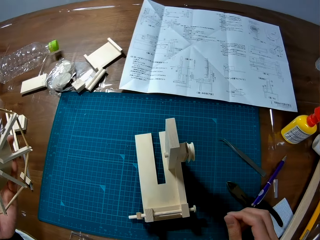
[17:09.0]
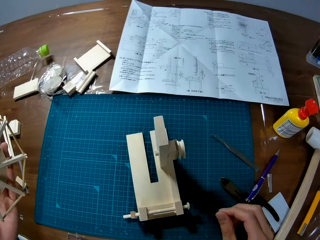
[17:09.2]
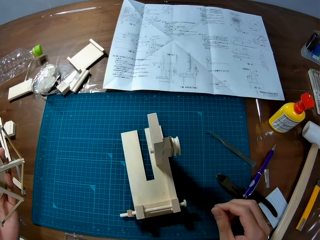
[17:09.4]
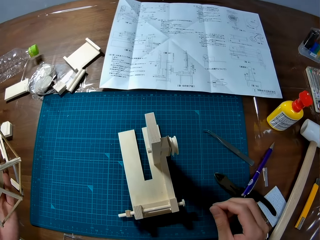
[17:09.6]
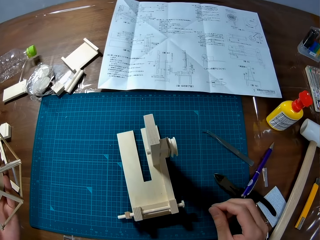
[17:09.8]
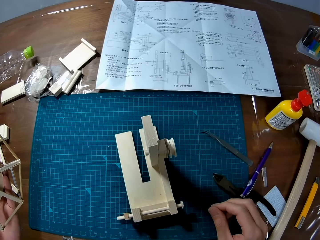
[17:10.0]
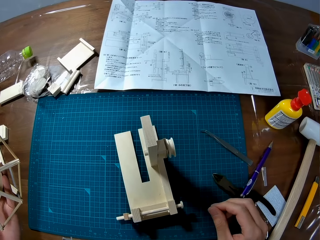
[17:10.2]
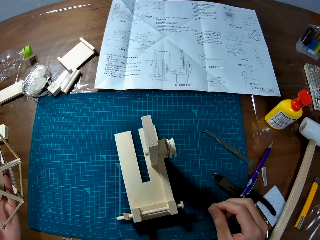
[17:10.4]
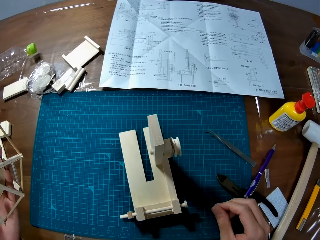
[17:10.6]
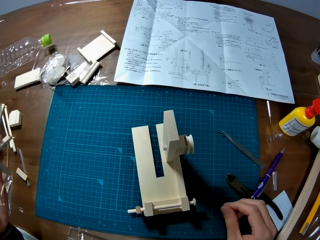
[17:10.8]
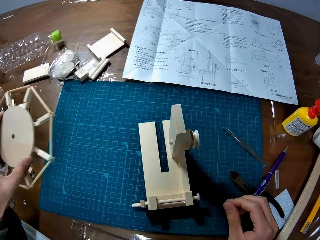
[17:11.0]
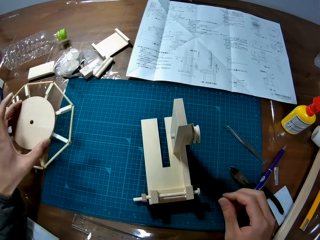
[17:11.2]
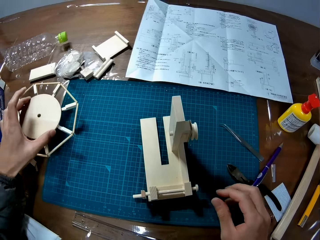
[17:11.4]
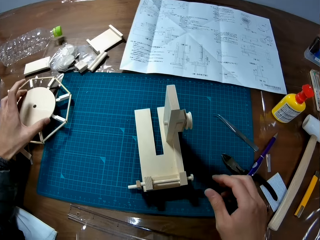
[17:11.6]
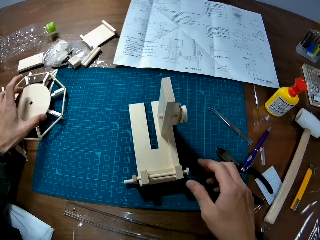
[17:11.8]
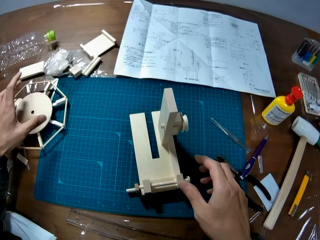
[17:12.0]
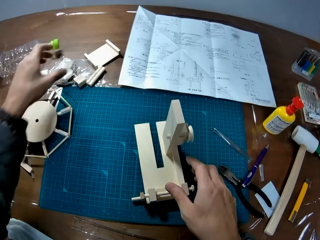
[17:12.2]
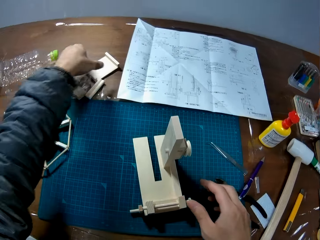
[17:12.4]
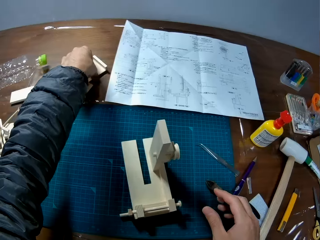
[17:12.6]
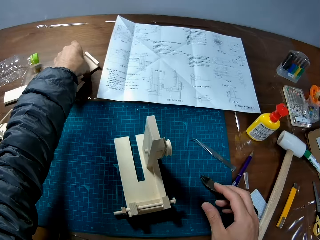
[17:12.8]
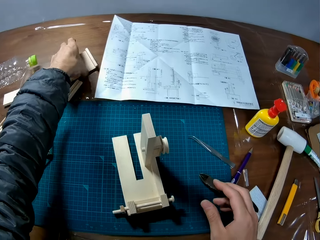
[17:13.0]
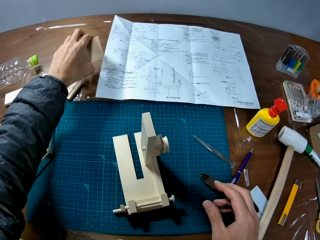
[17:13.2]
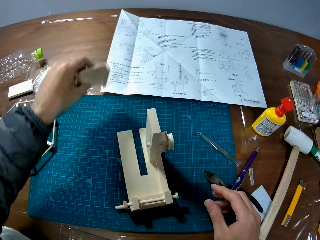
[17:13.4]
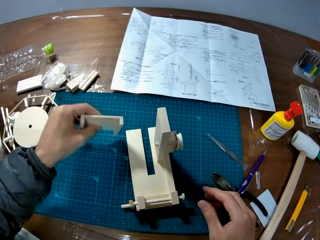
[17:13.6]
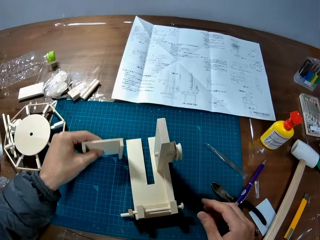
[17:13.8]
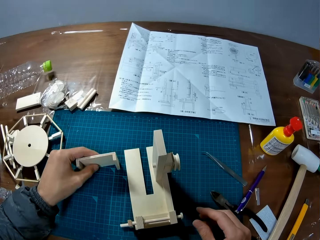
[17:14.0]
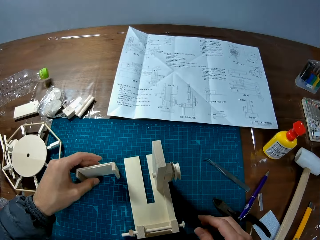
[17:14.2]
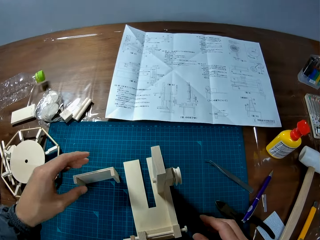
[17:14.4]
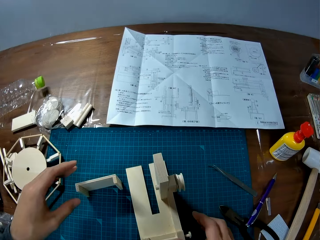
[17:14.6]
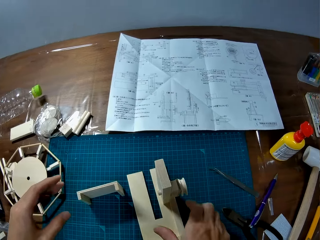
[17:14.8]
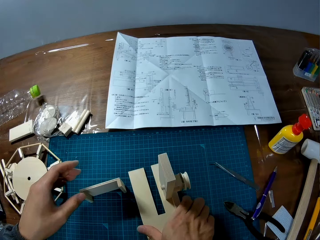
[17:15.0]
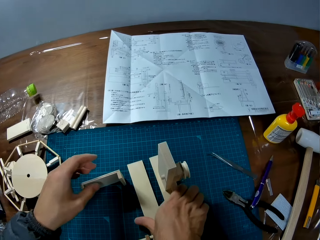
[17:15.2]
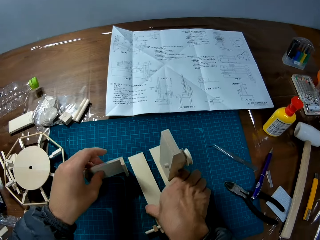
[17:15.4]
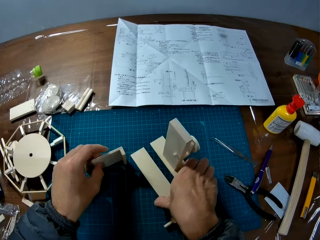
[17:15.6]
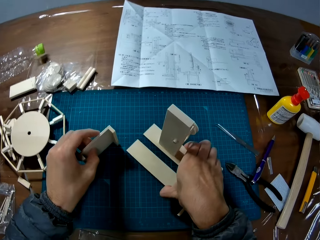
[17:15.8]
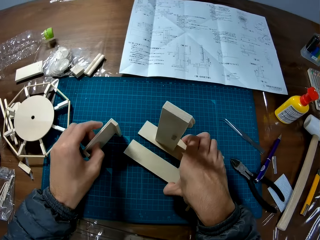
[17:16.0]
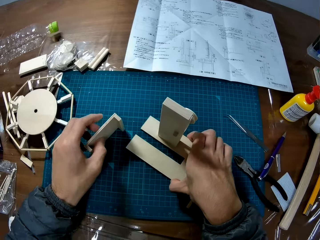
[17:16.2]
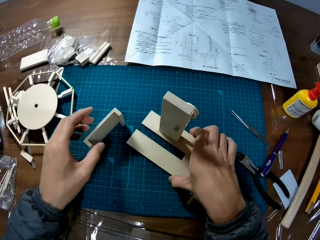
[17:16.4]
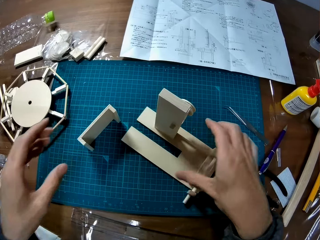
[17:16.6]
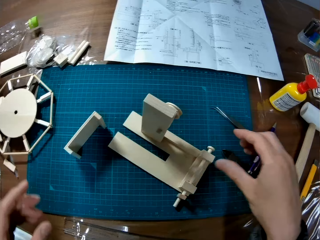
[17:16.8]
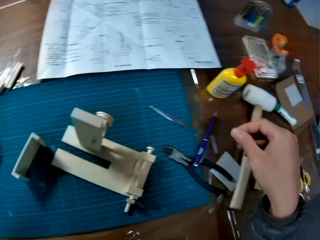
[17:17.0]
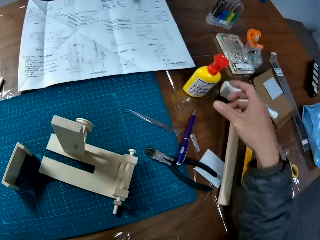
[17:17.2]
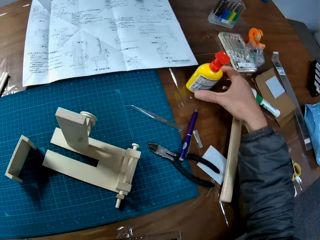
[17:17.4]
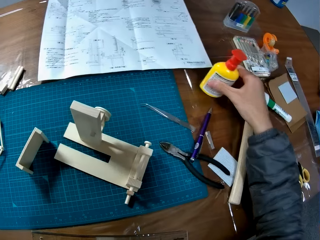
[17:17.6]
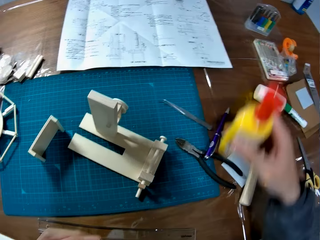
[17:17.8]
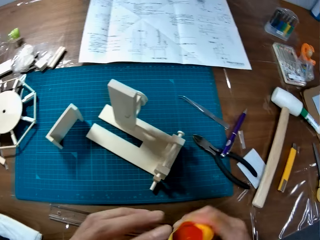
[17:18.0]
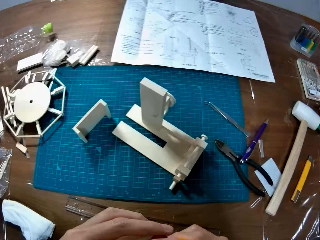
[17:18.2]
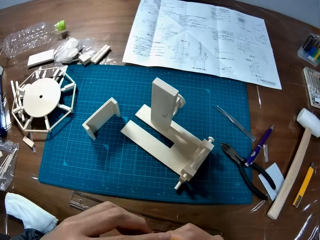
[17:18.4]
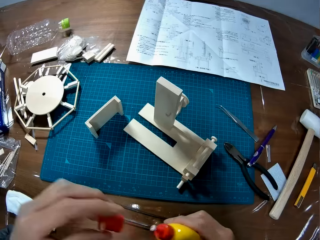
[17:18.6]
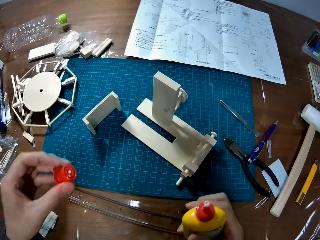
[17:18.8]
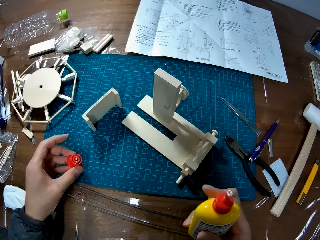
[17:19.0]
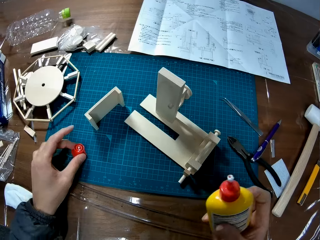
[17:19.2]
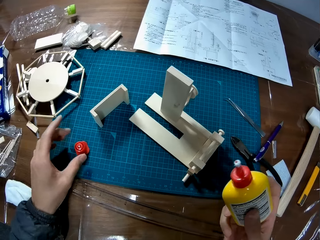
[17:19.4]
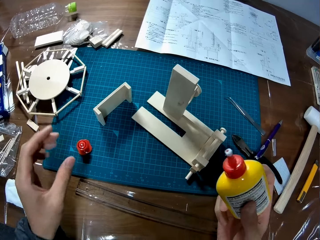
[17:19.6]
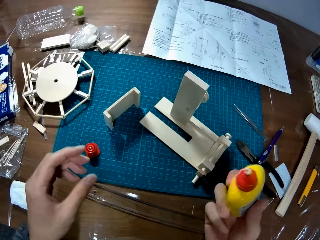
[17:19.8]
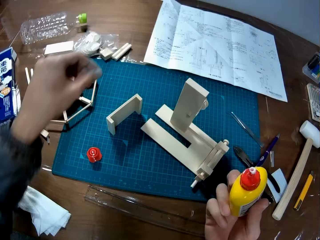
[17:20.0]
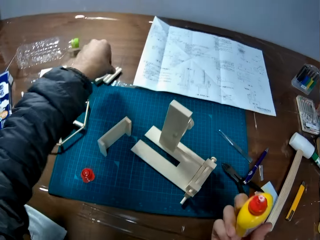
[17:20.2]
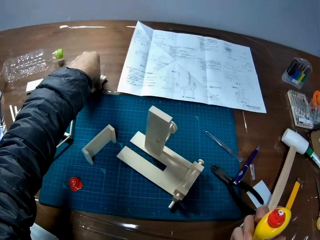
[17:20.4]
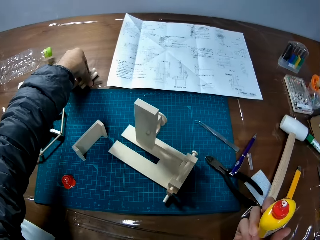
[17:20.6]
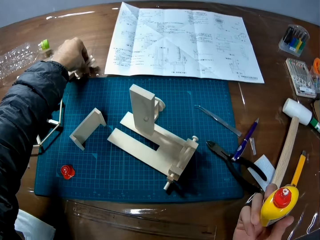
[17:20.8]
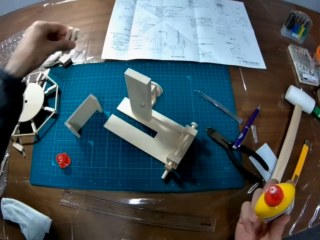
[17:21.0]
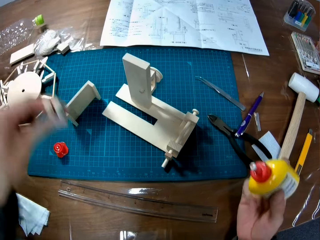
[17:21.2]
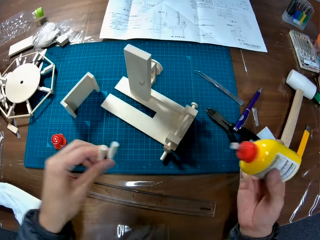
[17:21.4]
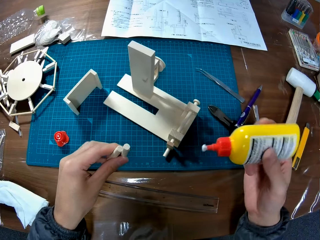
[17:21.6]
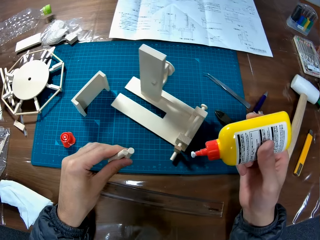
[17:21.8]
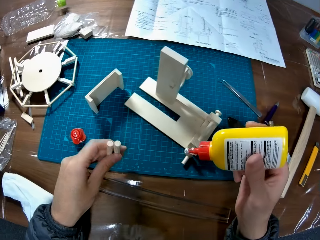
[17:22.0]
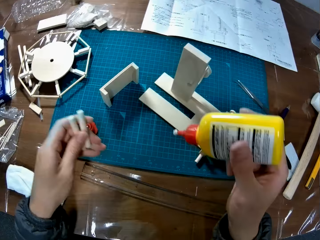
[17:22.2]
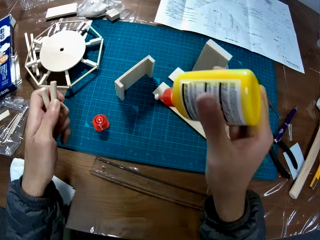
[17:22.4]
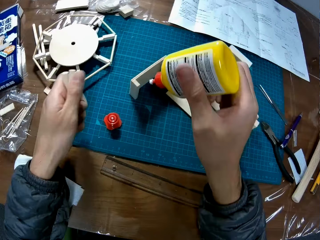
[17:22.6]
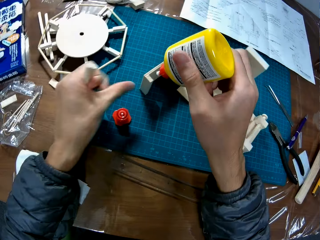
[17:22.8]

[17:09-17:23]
The camera wearer puts the wooden model on the cutting mat on the table. He picks up another wooden model on the table with his left hand. He puts the wooden model on the cutting mat on the table. He adjusts the wooden model on the cutting mat on the table with both hands. He picks up the glue container on the table with his right hand and opens the glue container with his left hand. He puts the glue container cover on the cutting mat on the table. He picks up pieces of wood on the table with his left hand.

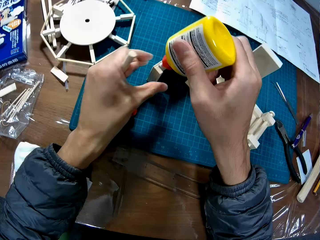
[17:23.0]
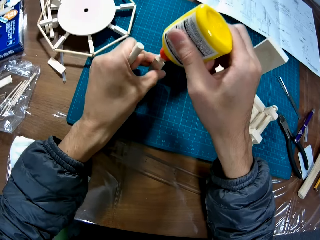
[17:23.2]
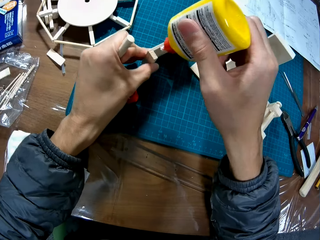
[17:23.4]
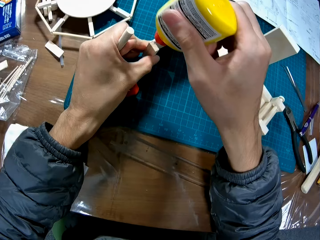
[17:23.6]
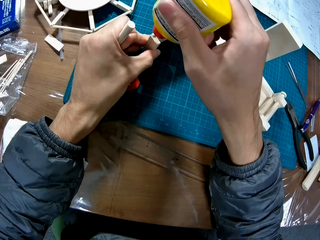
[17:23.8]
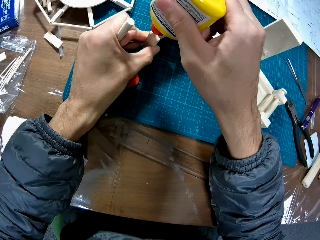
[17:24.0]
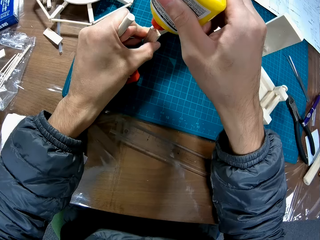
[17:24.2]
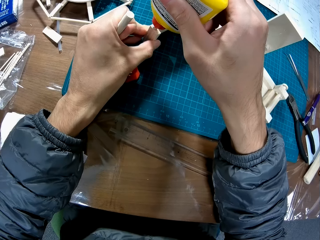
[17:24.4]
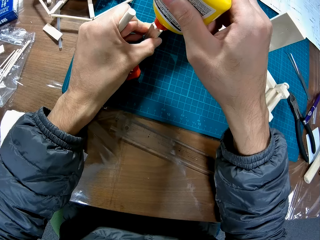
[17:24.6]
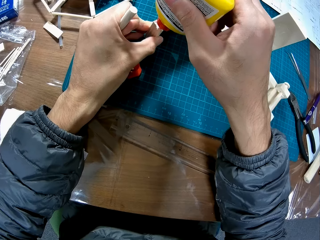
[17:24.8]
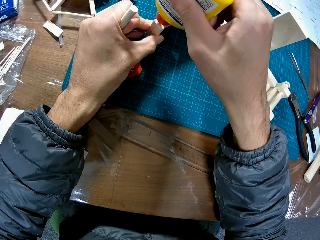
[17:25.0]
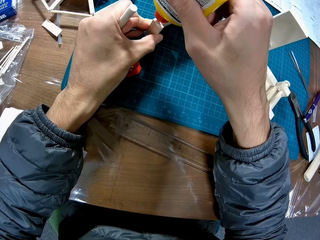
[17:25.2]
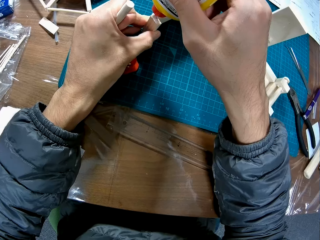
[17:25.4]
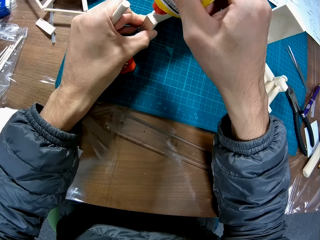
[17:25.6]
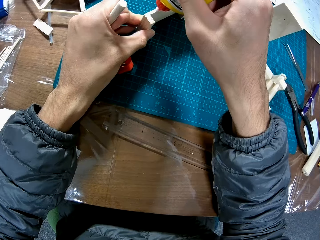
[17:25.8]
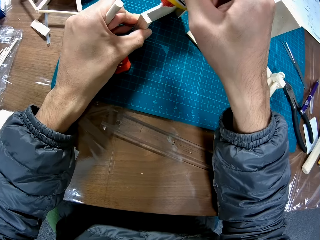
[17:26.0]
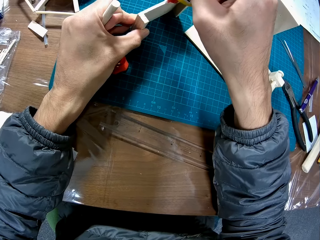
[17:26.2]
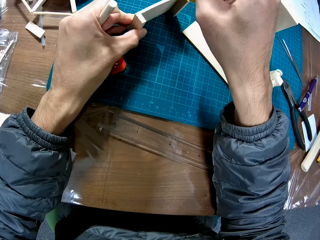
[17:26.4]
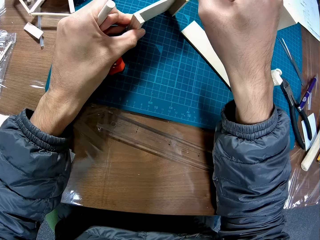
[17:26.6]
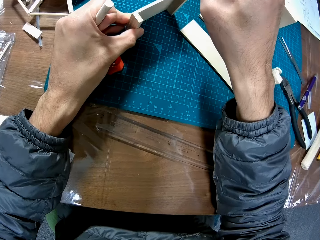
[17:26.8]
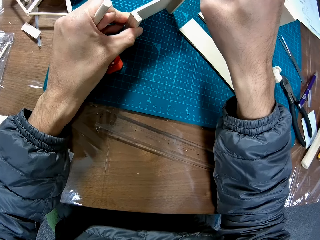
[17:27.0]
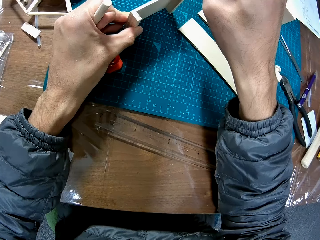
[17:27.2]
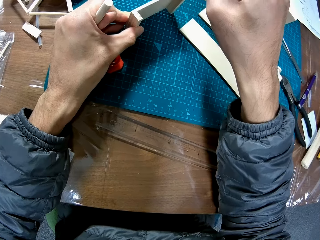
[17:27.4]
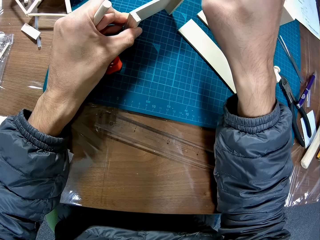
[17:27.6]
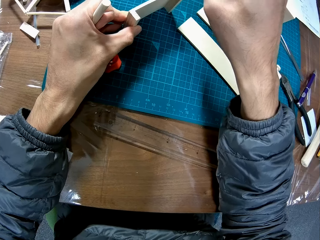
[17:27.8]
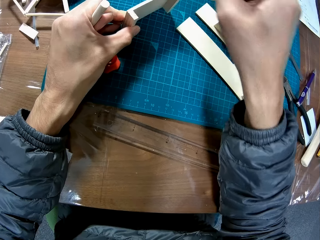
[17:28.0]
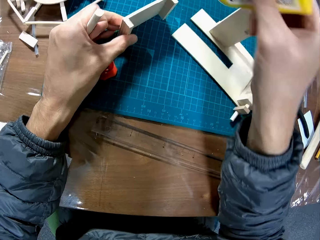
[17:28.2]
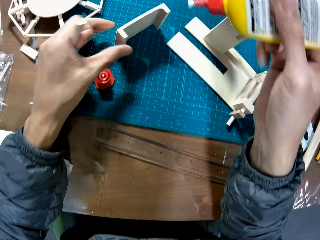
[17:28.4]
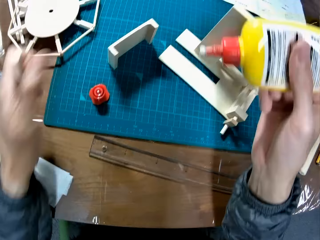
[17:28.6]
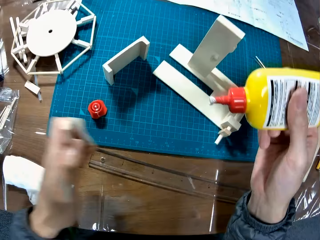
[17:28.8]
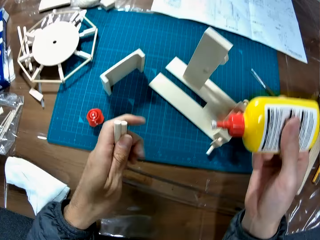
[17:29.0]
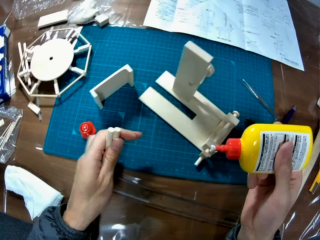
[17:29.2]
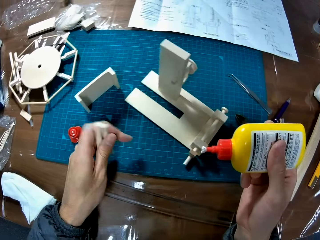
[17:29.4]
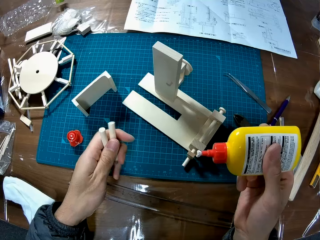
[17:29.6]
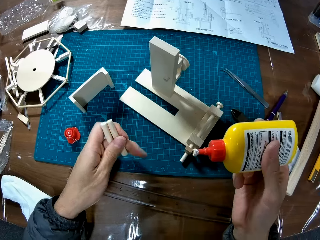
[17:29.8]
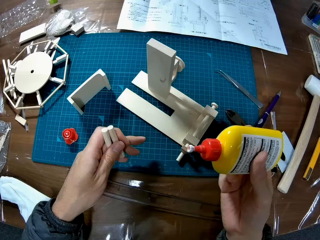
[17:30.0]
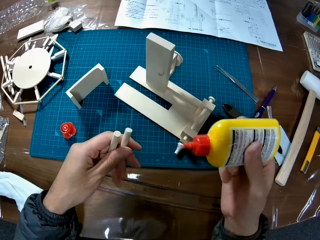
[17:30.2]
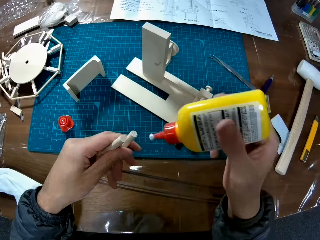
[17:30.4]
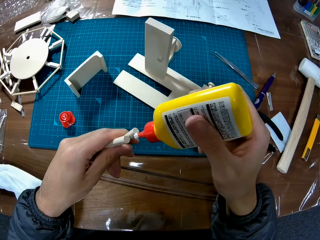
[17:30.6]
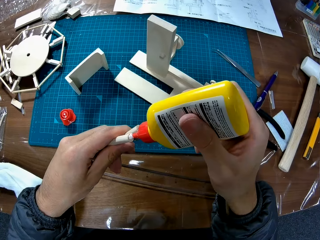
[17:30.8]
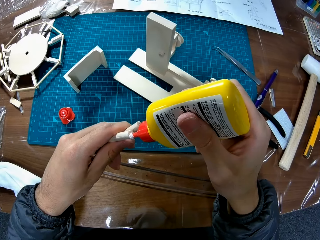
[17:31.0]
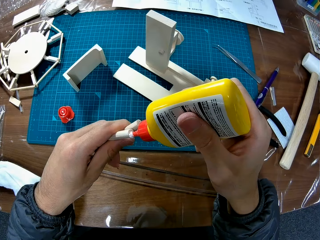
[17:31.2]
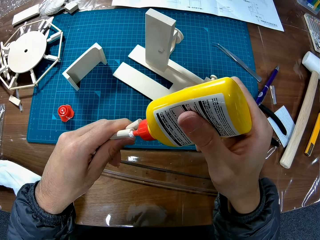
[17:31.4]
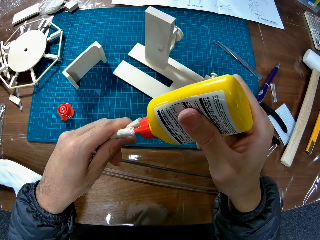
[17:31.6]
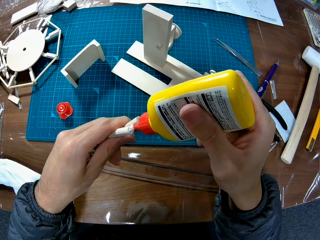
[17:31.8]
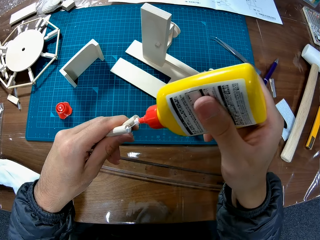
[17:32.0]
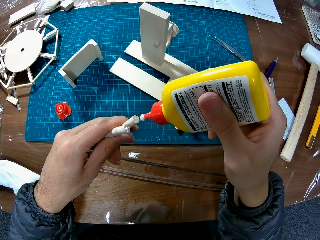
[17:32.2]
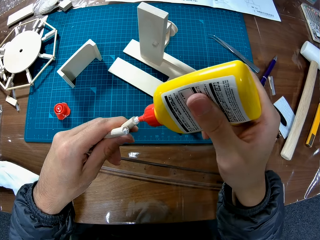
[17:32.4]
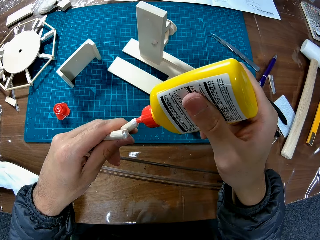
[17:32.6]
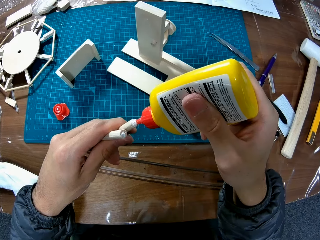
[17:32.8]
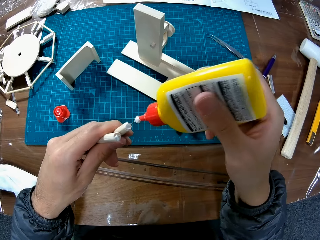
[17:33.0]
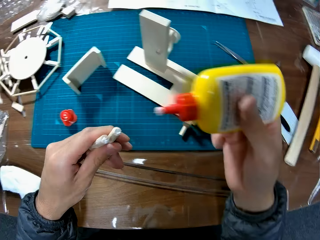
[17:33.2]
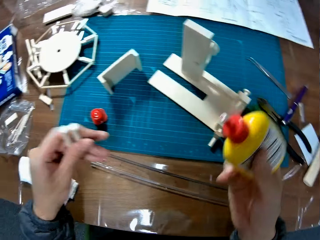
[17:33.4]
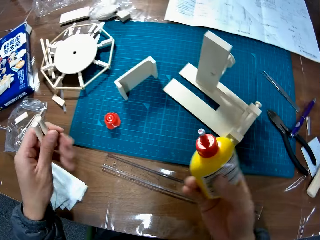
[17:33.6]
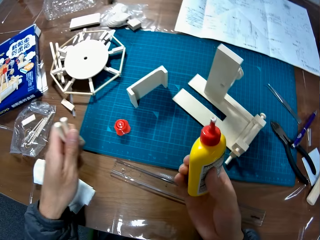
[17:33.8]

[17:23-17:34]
The camera wearer applies glue on the wooden model or craft part on the cutting mat on the table. He stops putting the glue on the wooden craft part. He applies glue on the pieces of wood in his left hand.
